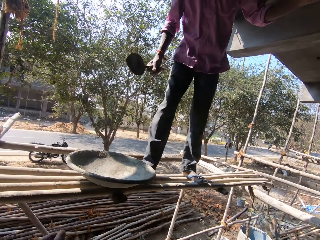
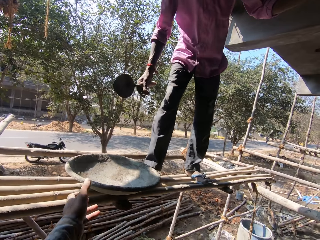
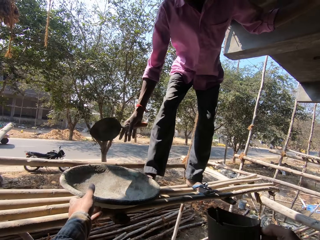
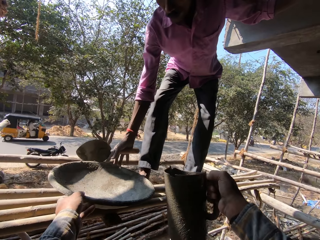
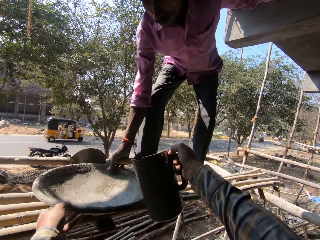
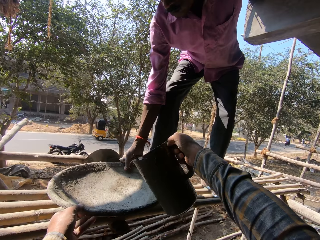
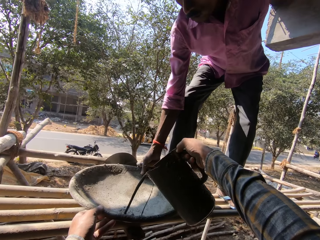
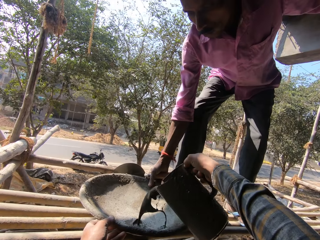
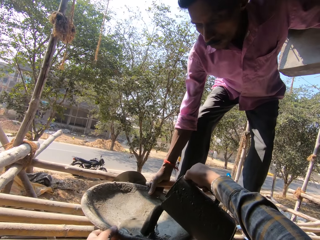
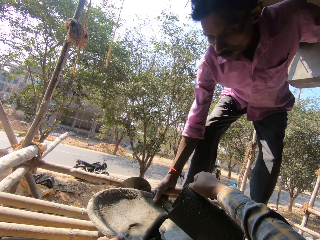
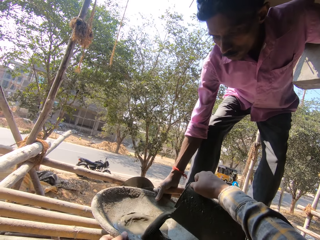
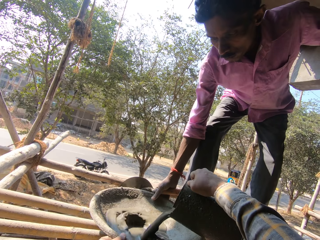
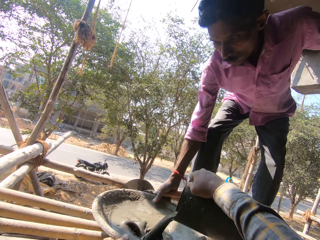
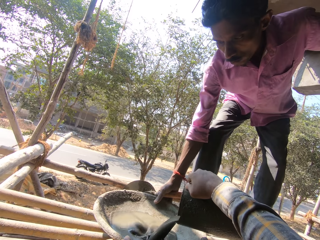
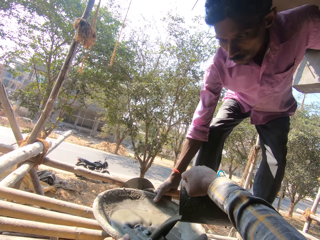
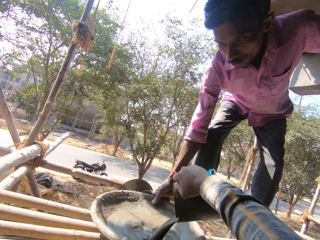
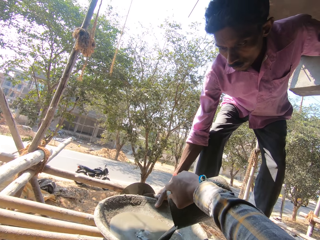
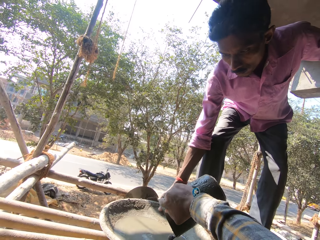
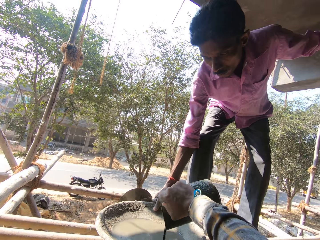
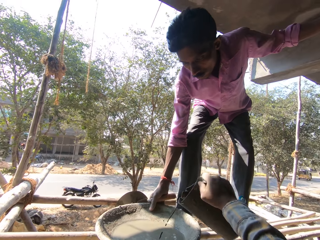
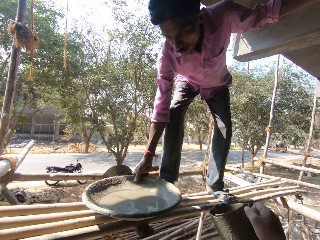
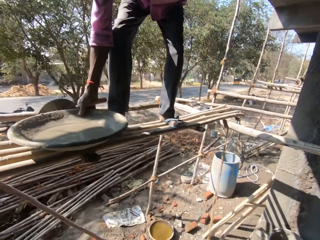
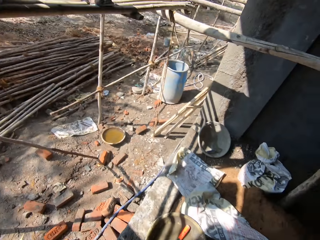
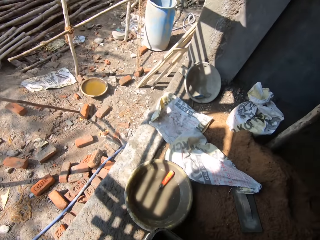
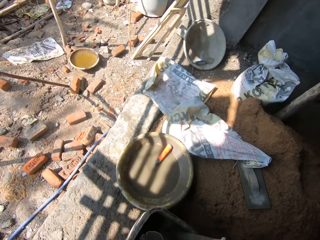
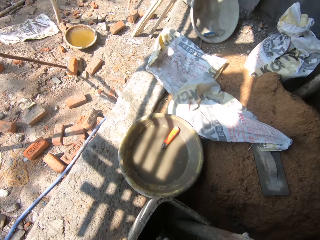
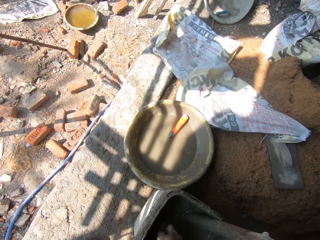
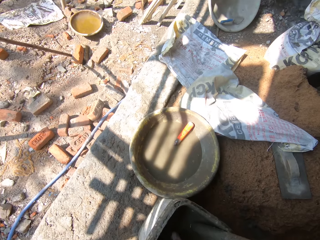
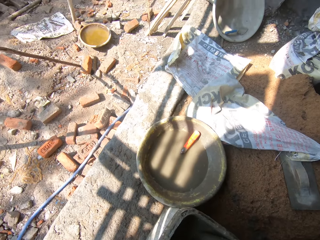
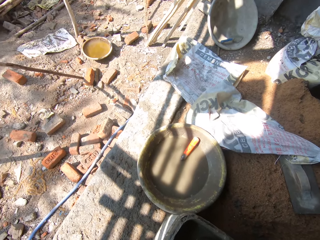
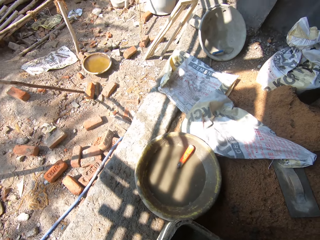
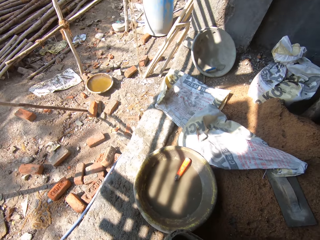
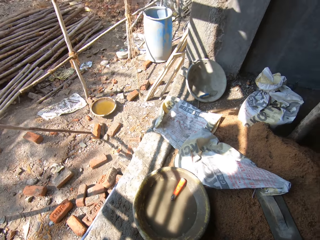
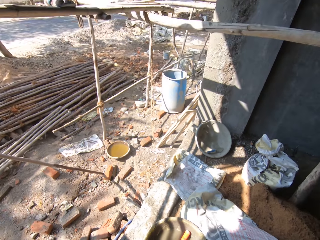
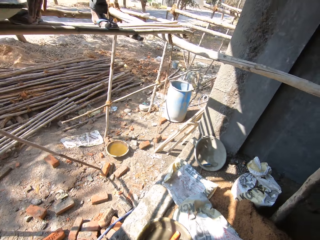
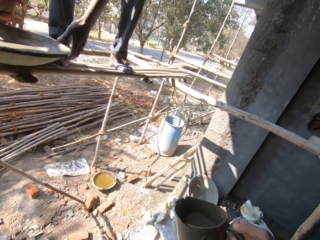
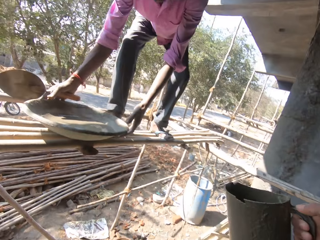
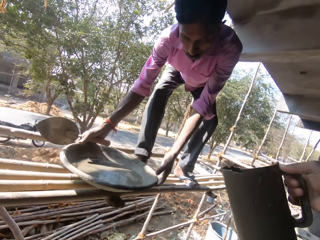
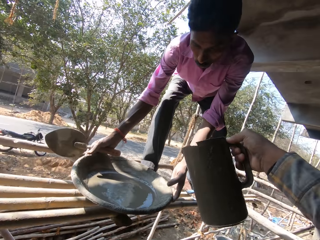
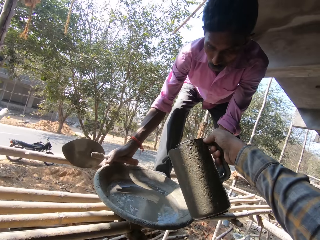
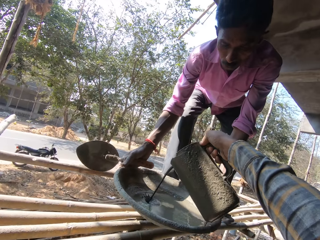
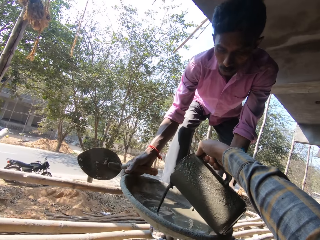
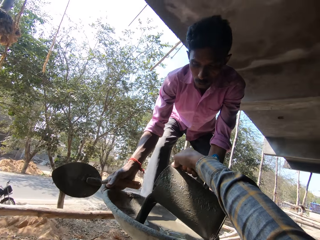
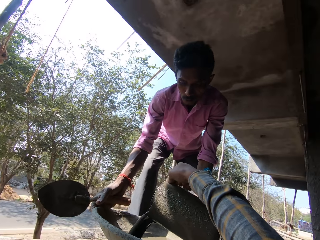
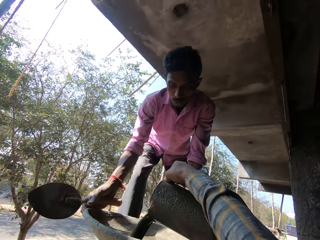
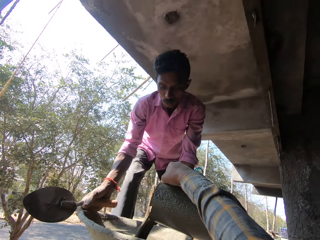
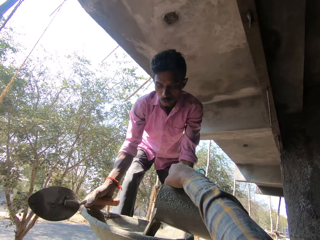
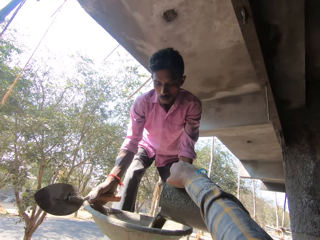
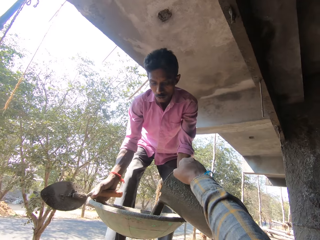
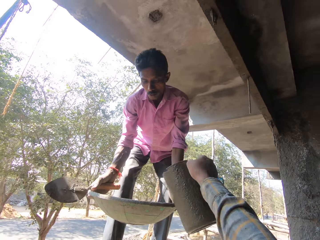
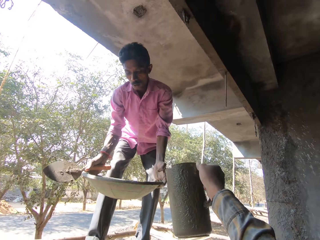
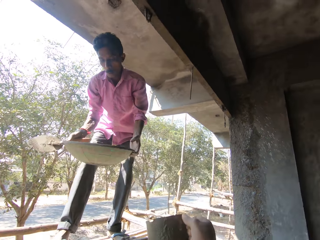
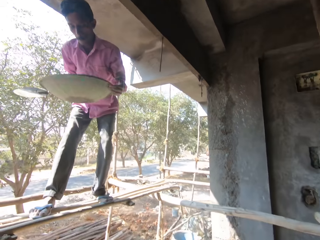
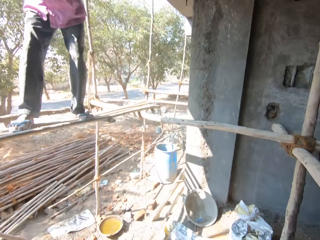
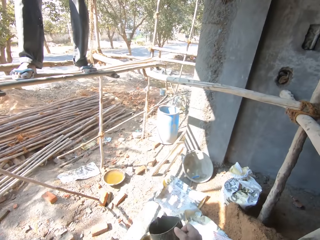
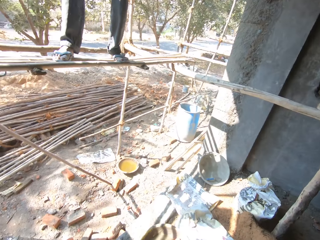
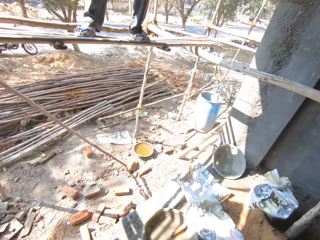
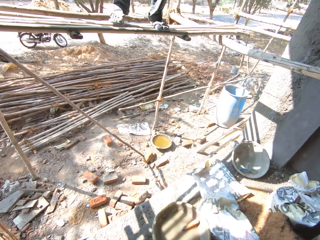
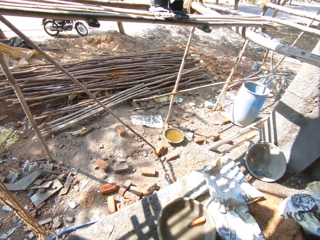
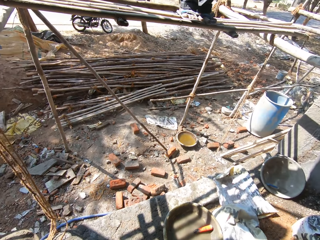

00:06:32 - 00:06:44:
The camera wearer holds the bowl. They pour mixture in the bowl. They converse with a man. They draw mixture with the jar. The man picks up the tray. The camera wearer pours mixture in the bowl.

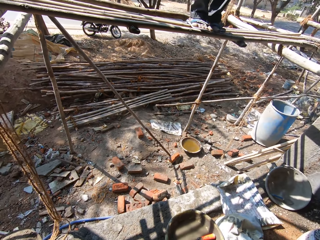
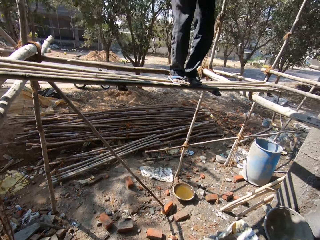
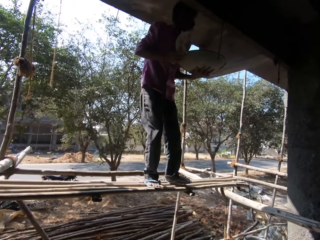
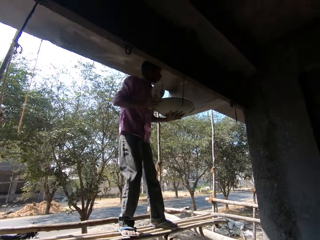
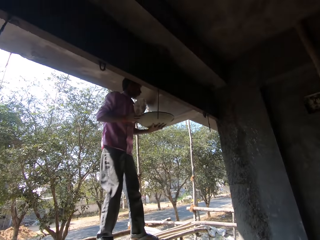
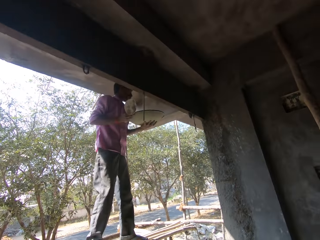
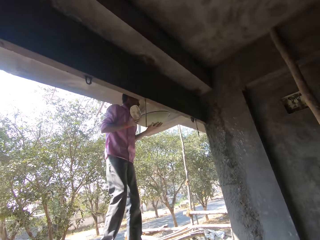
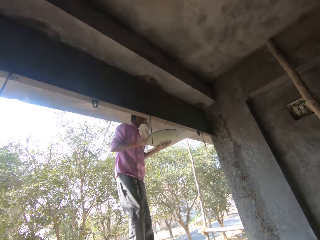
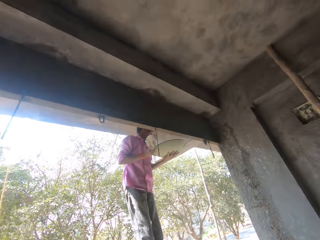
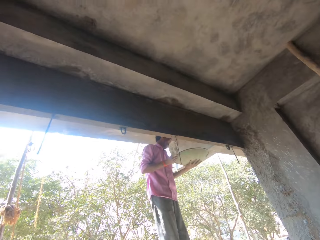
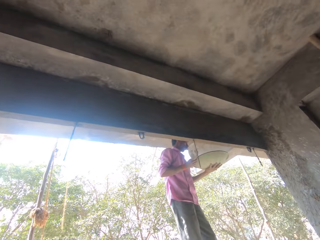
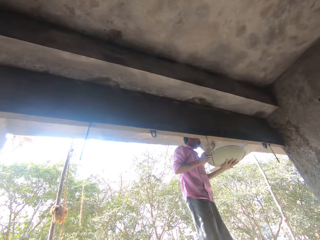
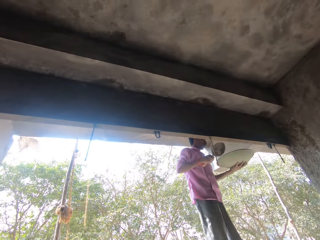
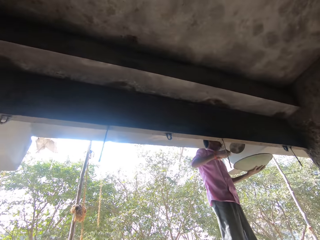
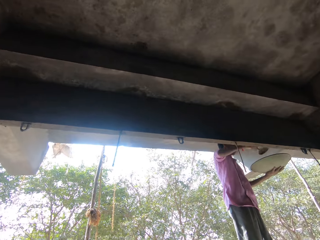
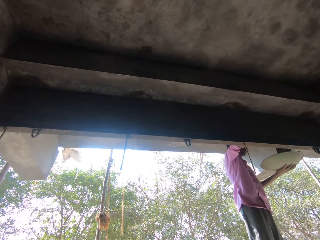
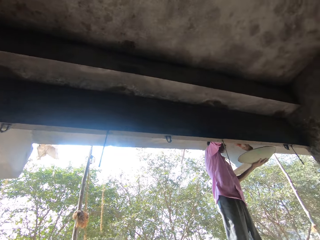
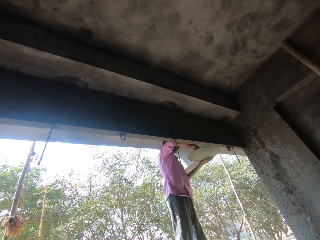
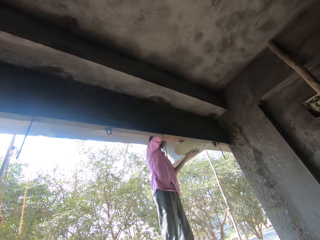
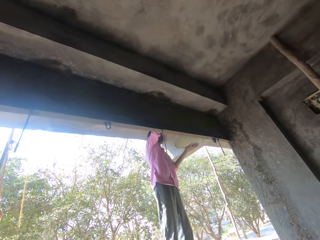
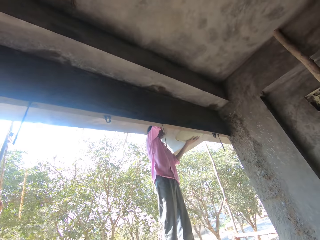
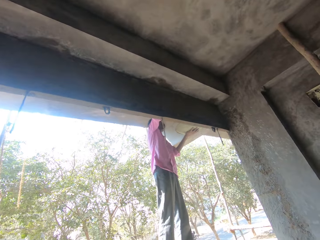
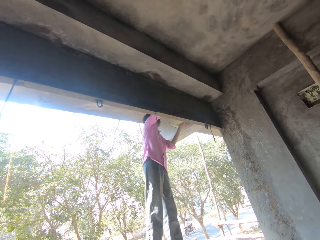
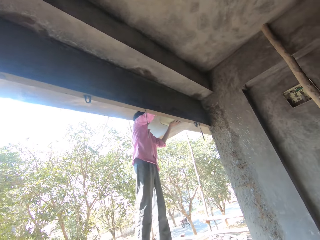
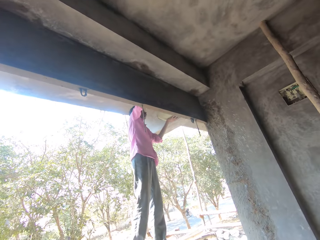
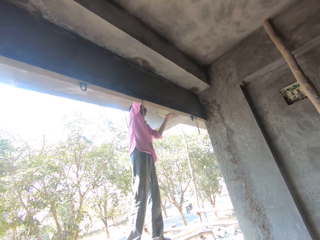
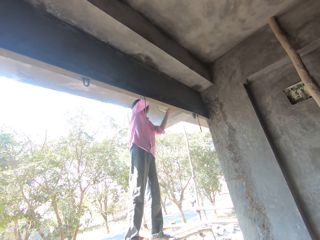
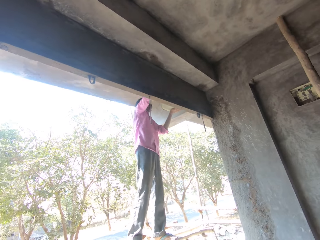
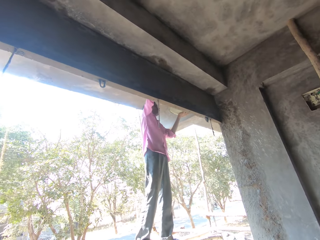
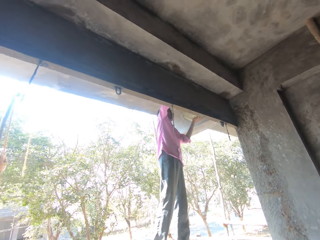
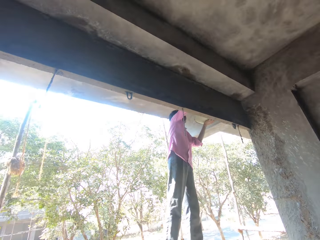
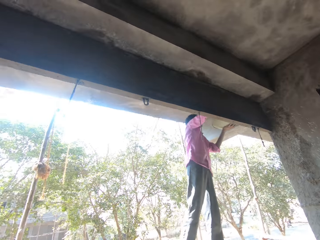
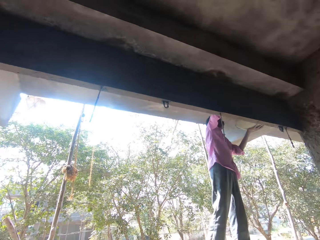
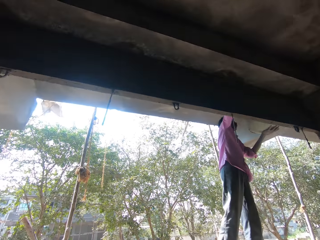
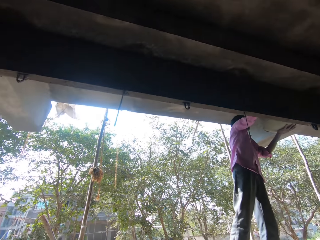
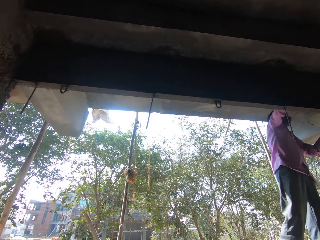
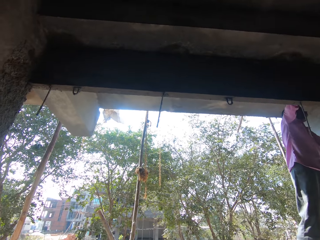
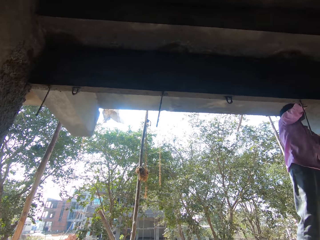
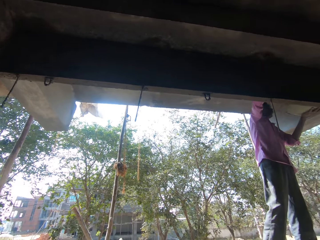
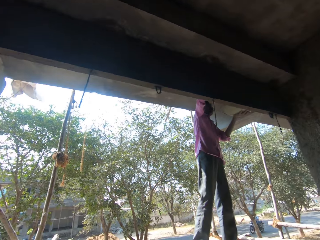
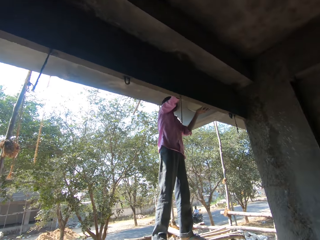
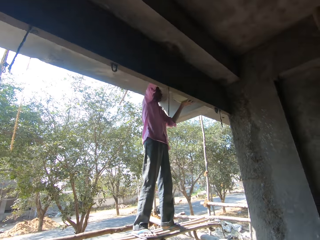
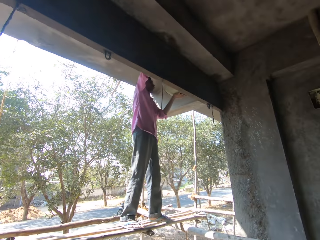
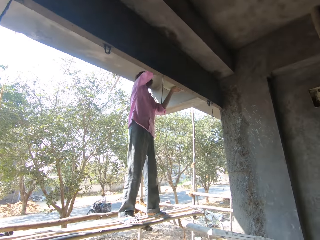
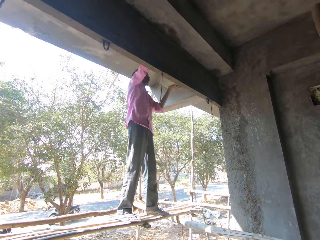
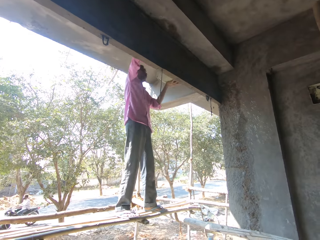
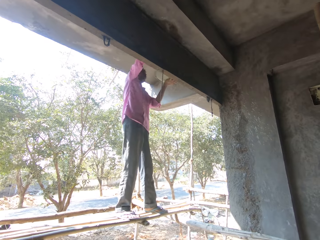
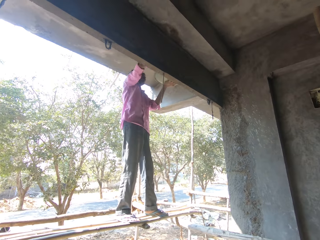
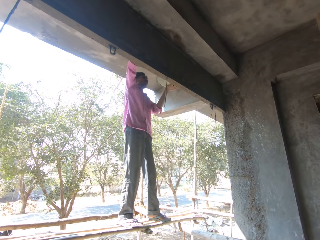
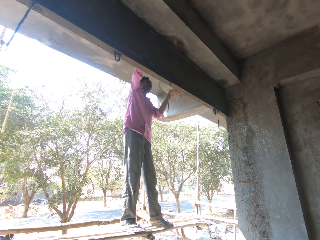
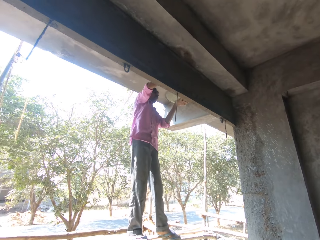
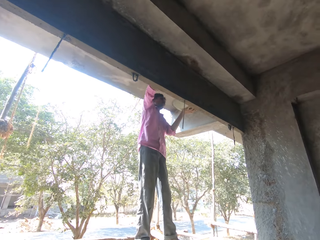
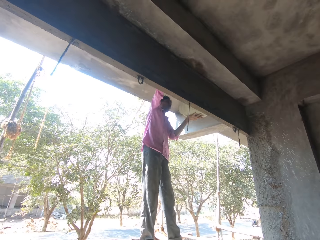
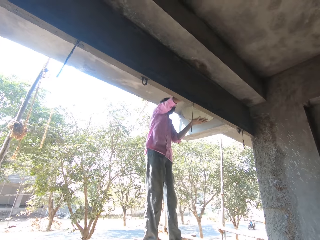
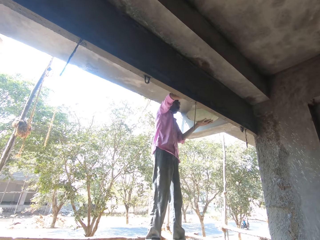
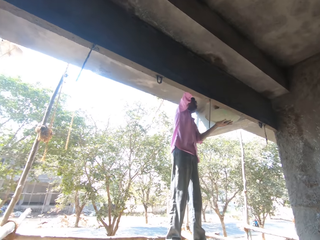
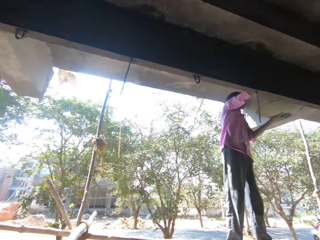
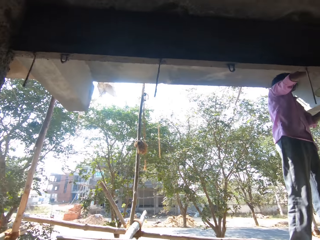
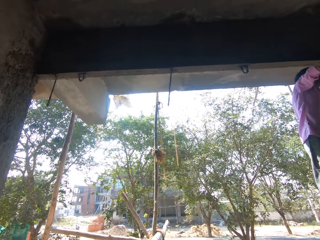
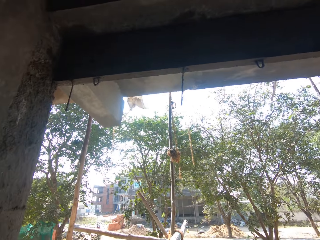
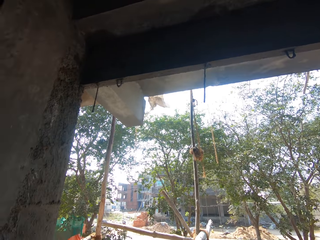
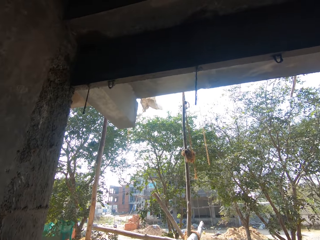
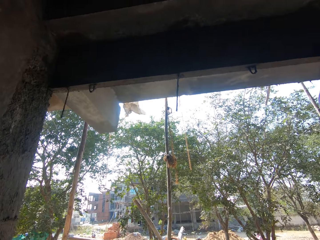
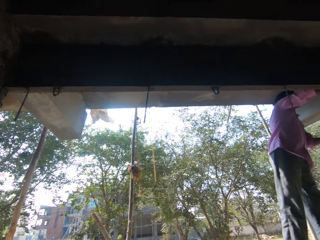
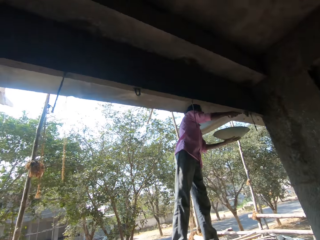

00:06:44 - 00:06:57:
The camera wearer looks up. A man plasters the wall. The camera wearer looks left. They look right. They look left.
